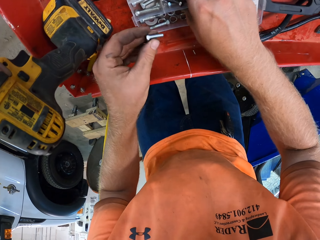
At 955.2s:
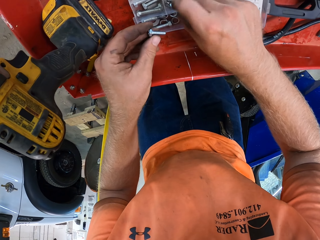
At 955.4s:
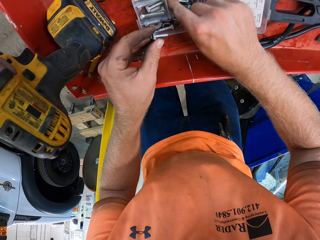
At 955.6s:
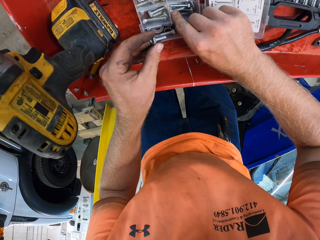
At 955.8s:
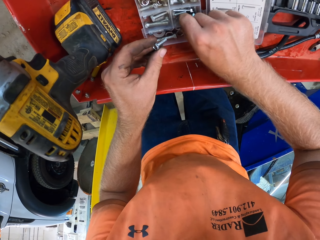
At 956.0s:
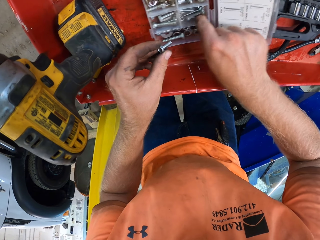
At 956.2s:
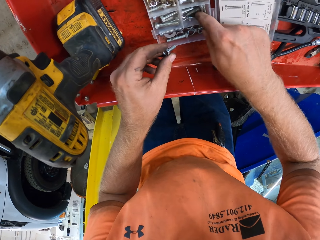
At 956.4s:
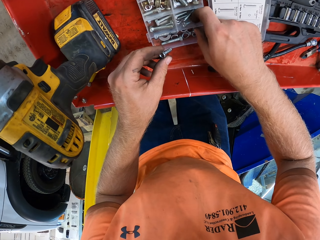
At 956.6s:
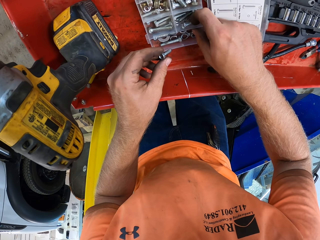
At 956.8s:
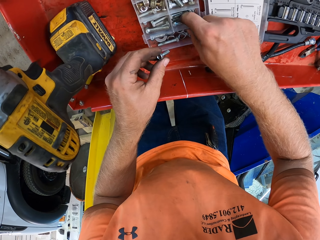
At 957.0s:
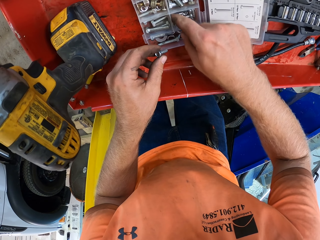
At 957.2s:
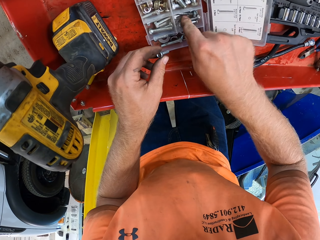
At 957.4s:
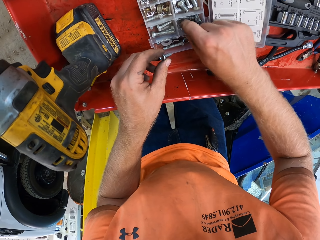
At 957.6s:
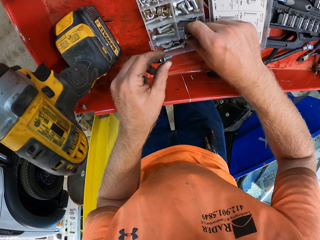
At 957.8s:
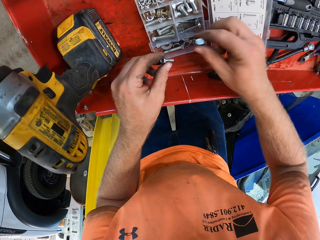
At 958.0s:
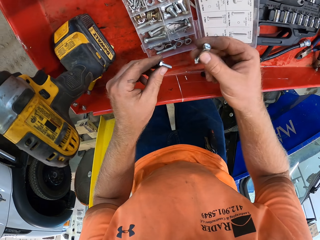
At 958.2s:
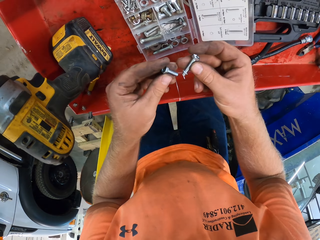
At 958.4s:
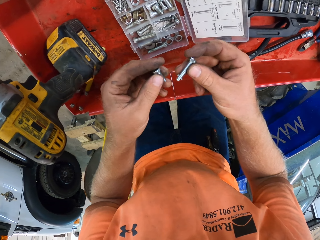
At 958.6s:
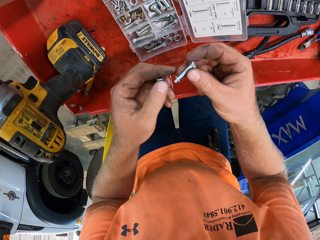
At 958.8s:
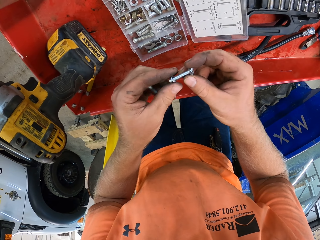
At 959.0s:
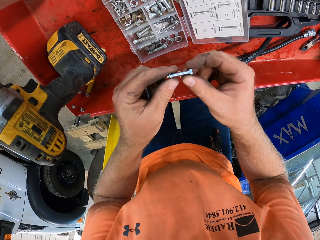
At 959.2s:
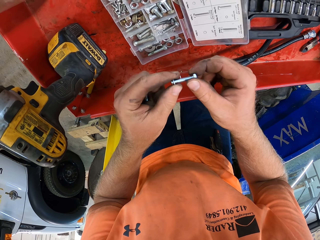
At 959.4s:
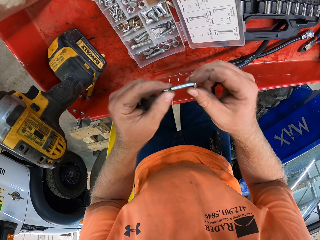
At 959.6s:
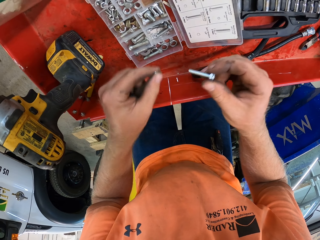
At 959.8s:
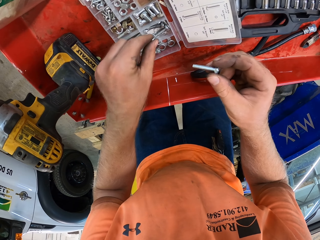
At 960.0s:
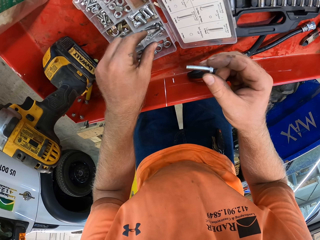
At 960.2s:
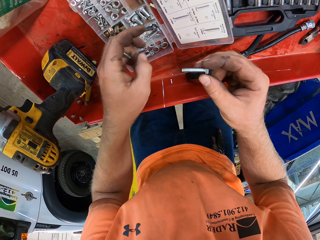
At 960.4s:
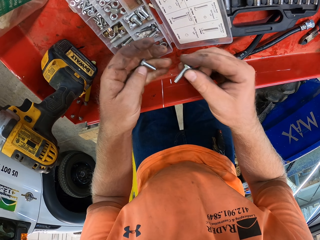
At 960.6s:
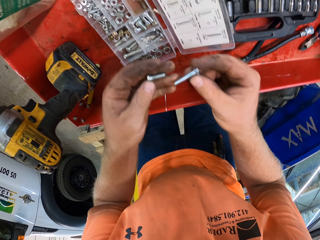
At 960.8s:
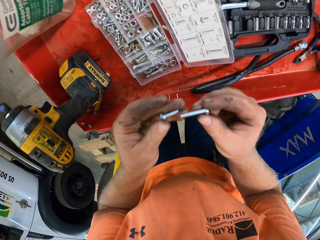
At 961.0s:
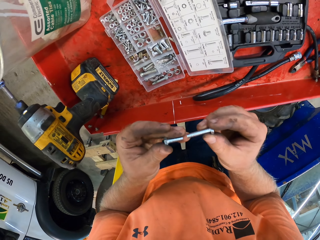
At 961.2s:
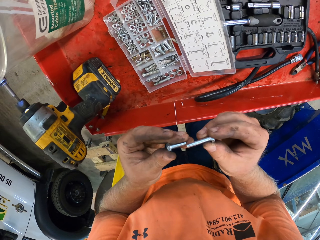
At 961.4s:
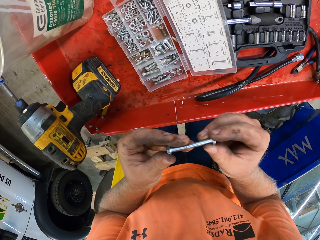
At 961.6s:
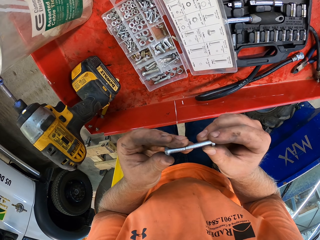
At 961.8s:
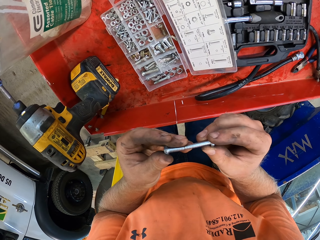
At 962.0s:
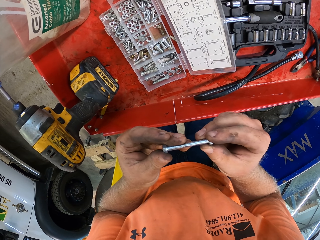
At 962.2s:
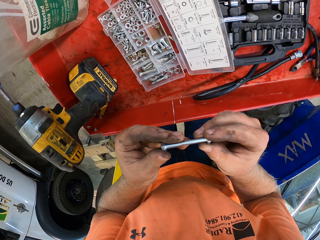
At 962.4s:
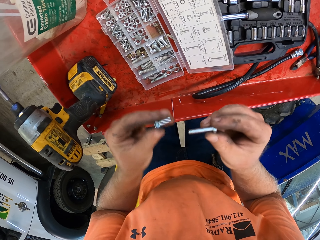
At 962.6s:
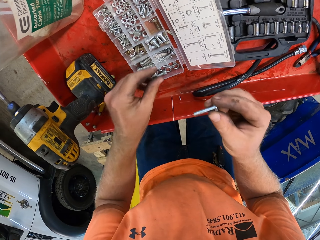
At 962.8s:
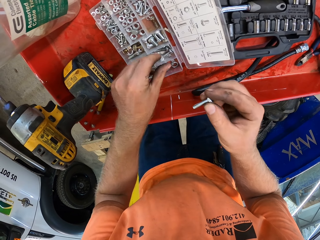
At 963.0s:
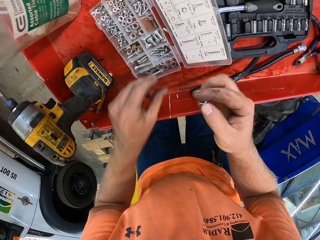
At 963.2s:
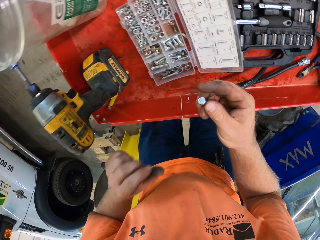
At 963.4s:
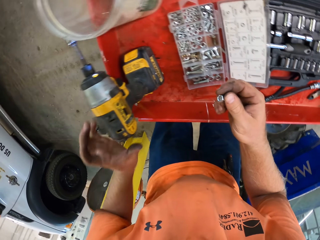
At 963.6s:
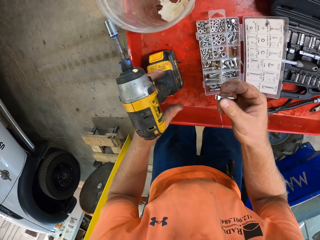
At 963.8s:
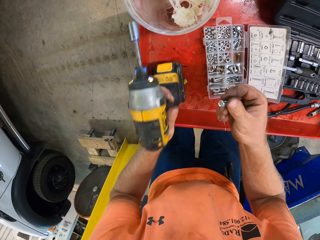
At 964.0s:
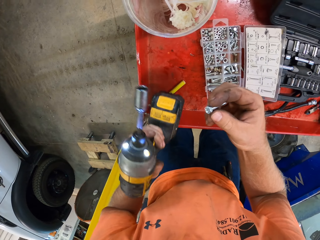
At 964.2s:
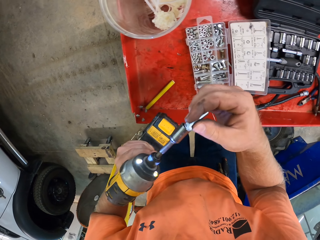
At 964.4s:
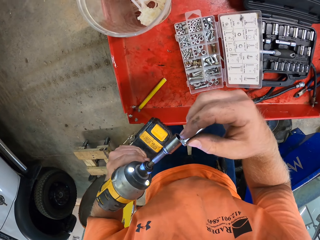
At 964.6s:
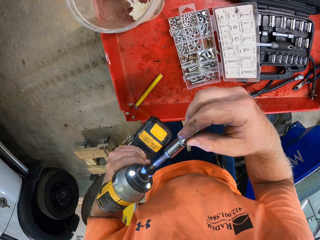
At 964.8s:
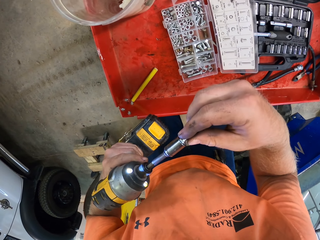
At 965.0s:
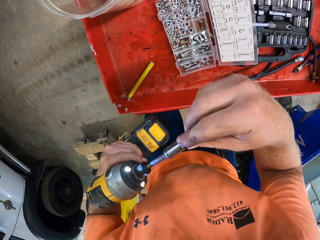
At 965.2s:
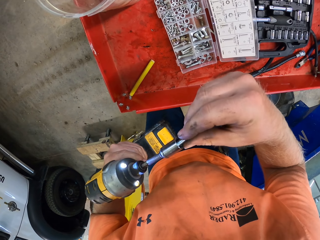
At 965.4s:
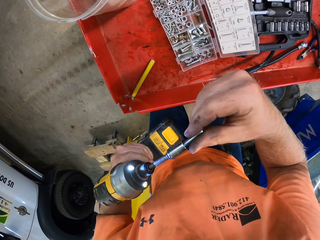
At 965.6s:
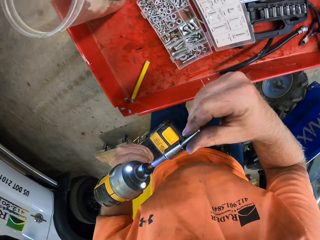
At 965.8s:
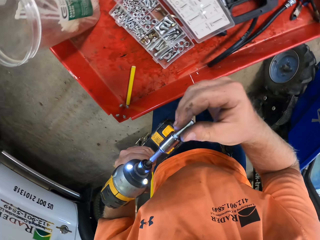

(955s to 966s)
The camera wearer looks for the right bolt. He removes a washer from the screw in his right hand with his left hand. He drops the washer in his left hand in the screw set case on the workshop trolley. He touches the screw in his left hand with the screw in his right hand. He drops the screw in his left hand in the screw set case on the workshop trolley. He picks up the cordless screwdriver from the workshop cabinet with his left hand. He inserts the screw in his right hand in the cordless screwdriver in his left hand.

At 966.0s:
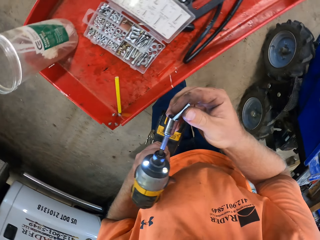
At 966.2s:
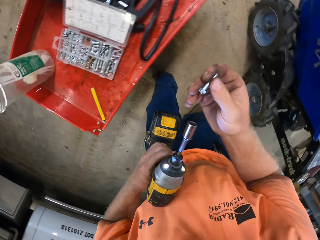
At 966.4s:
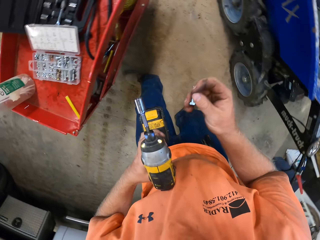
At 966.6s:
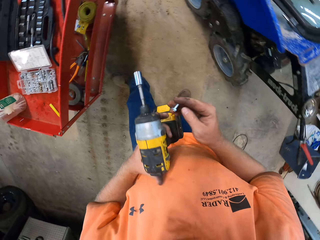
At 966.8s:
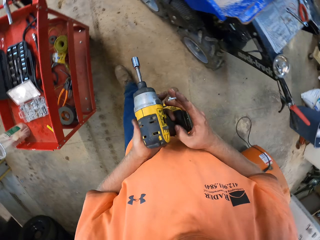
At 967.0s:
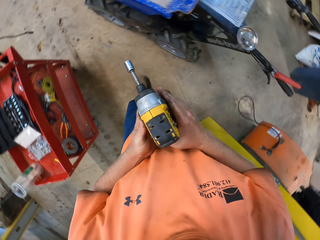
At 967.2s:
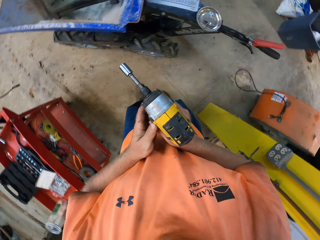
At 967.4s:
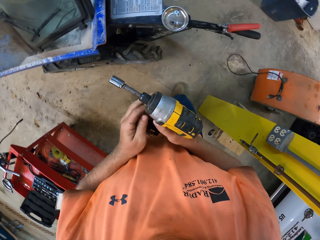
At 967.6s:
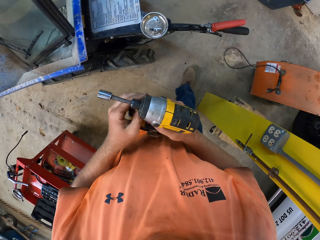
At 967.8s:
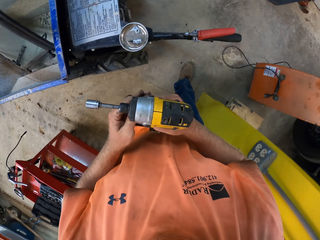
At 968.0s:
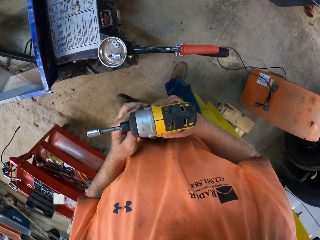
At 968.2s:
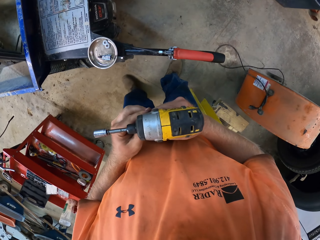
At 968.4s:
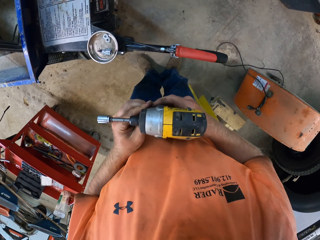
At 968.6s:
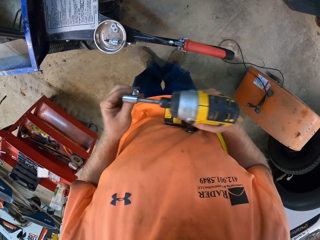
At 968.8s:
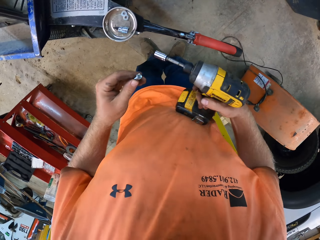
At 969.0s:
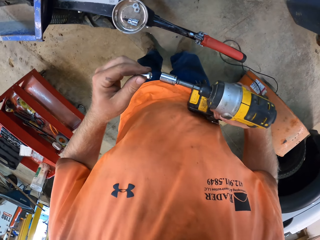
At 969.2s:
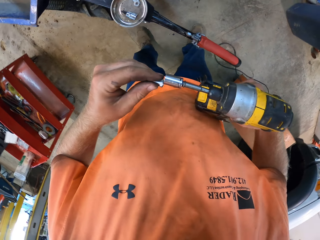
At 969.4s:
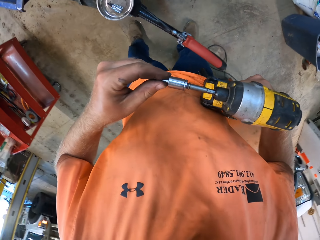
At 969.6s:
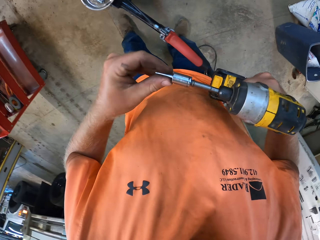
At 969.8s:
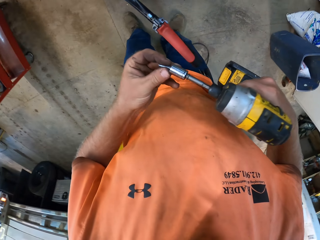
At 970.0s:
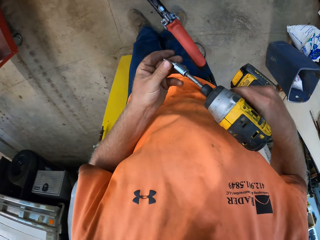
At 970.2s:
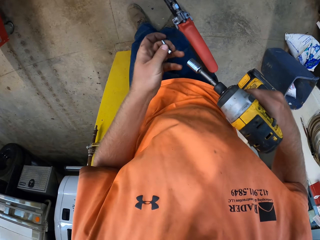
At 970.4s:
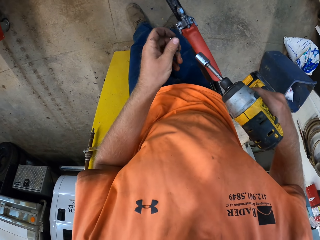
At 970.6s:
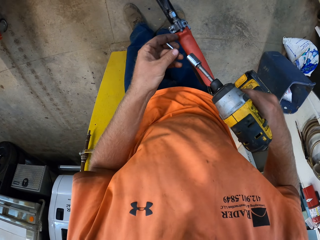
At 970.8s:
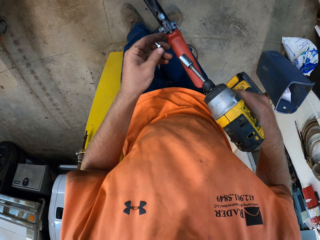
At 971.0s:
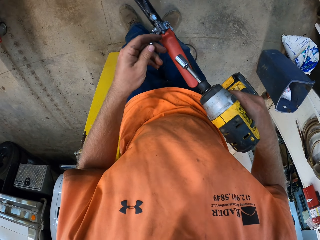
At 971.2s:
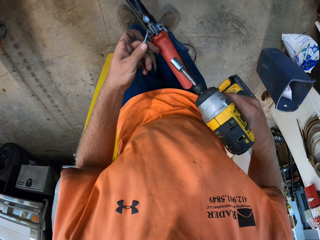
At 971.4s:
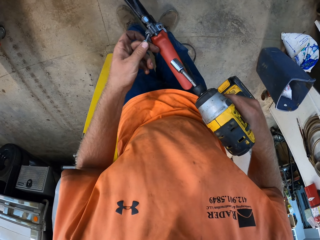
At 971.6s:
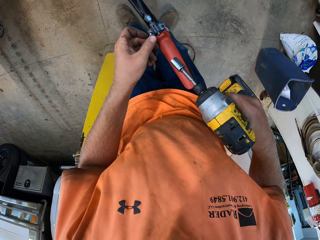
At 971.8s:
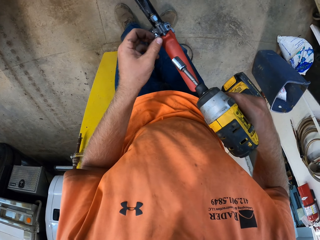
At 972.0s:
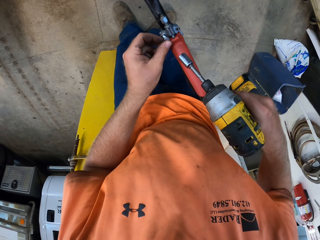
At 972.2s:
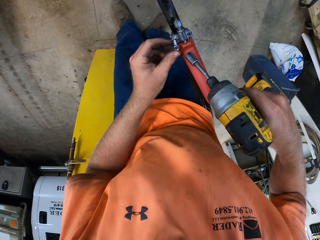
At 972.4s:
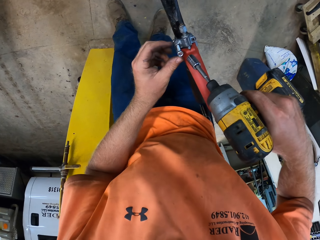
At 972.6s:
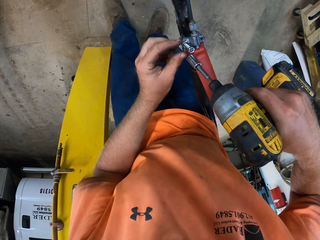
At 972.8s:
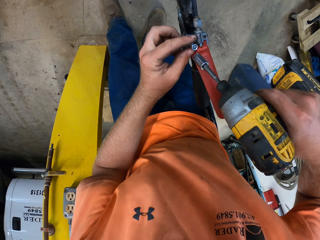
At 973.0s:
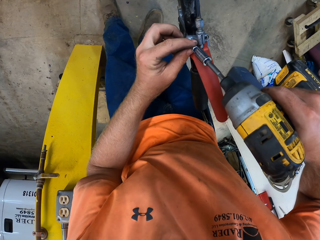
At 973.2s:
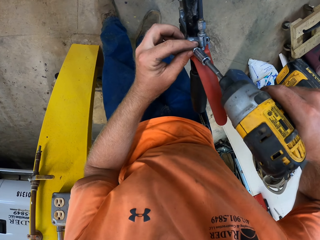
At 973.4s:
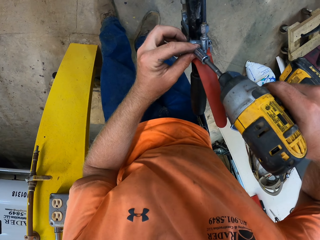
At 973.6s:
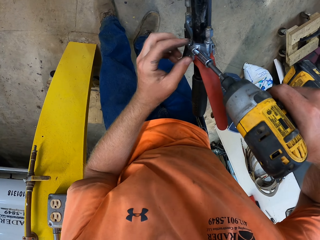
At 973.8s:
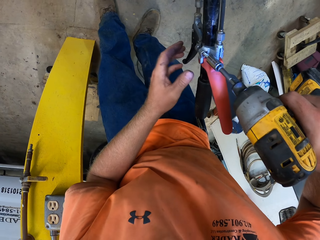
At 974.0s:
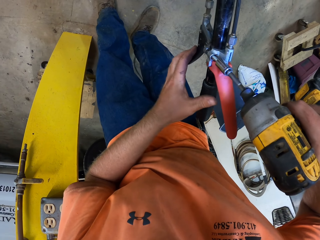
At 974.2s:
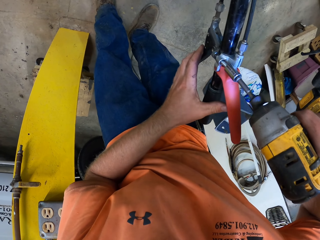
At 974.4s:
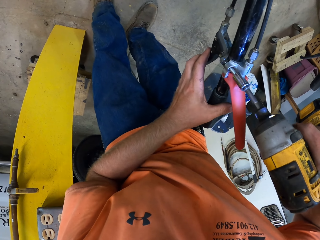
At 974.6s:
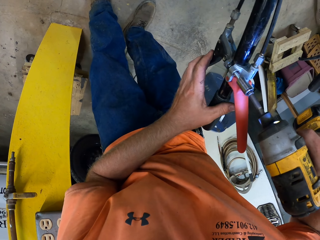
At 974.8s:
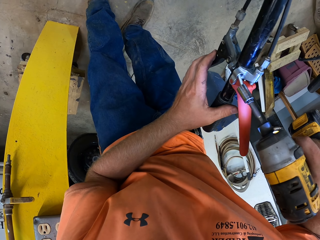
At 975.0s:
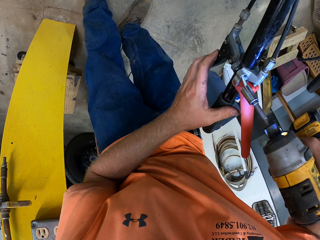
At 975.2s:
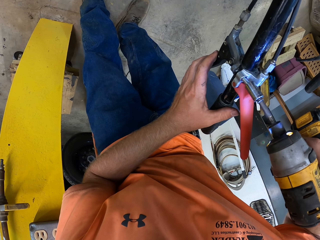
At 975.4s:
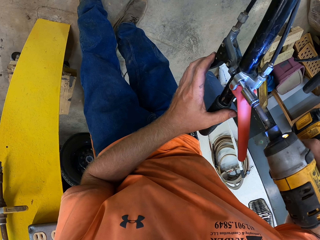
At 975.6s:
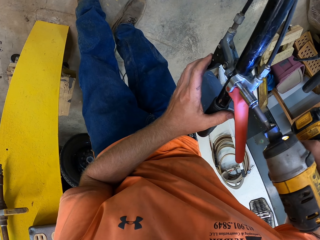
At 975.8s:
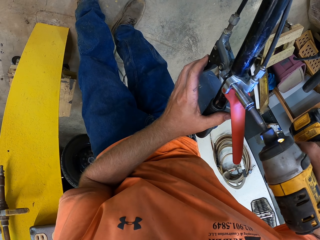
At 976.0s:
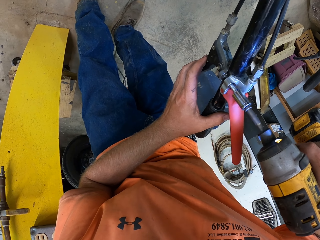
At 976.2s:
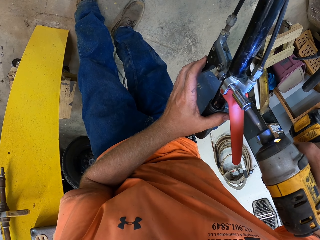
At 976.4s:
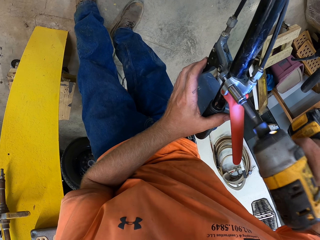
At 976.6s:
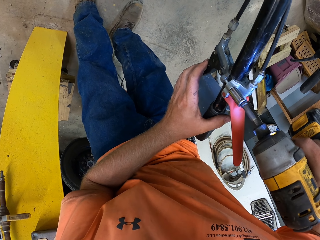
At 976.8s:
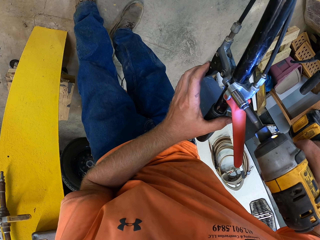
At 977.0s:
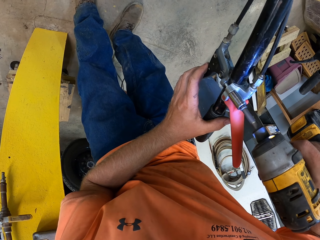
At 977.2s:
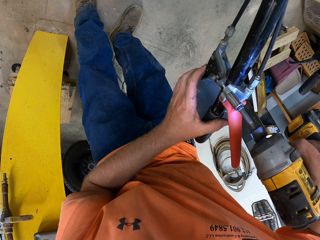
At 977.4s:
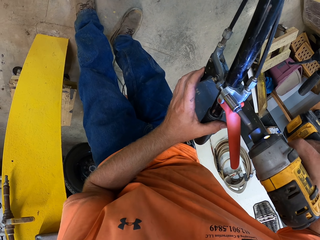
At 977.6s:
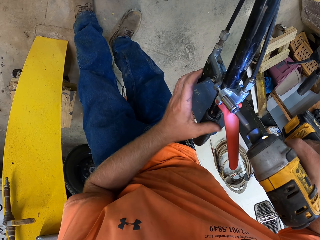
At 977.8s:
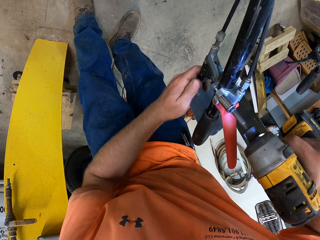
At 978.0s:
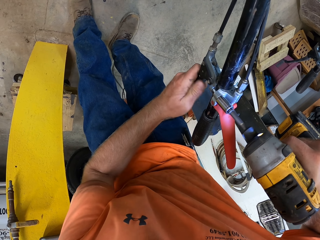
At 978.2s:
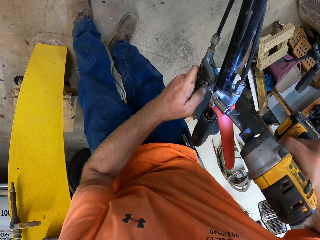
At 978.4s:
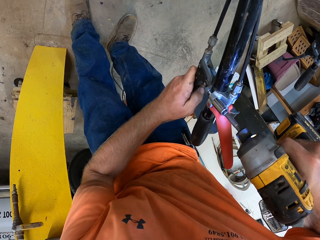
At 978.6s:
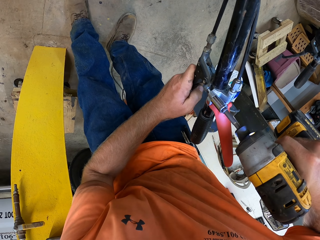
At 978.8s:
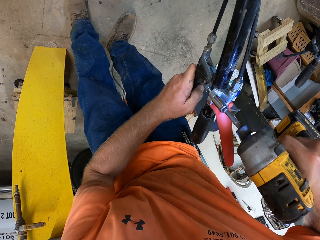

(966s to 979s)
The camera wearer removes the screw in the cordless screwdriver in his left hand with his right hand. He passes the cordless screwdriver in his left hand to his right hand. He passes the screw in his right hand to his left hand. He inserts the screw in his left hand in the cordless screwdriver in his right hand. He removes the screw in the cordless screwdriver in his right hand with his left hand. He inserts the screw in his left hand in the clutch lever of the mini dumper. He holds the screw with his left hand. He drives the screw into the clutch levers on the handle of the mini dumper with the cordless screwdriver in his right hand. He holds the clutch levers on the handle of the mini dumper with his left hand. He fixes the bolt.
